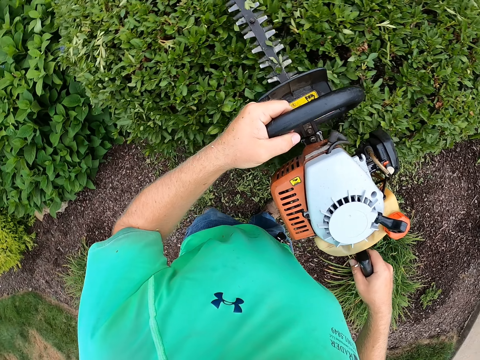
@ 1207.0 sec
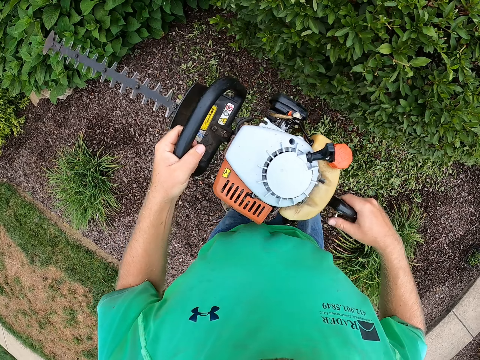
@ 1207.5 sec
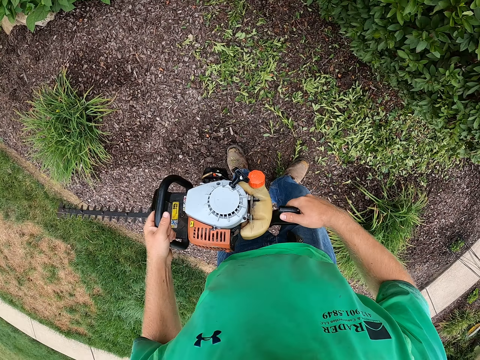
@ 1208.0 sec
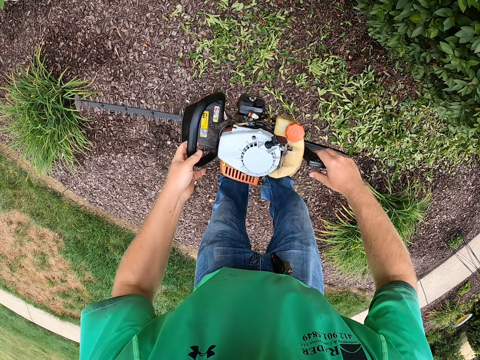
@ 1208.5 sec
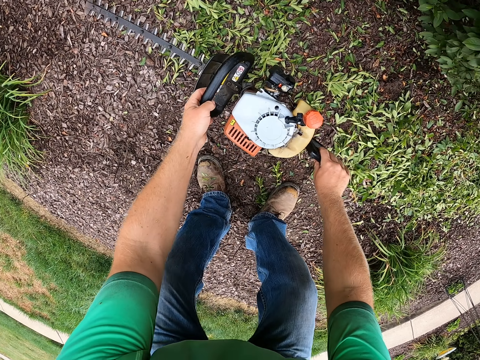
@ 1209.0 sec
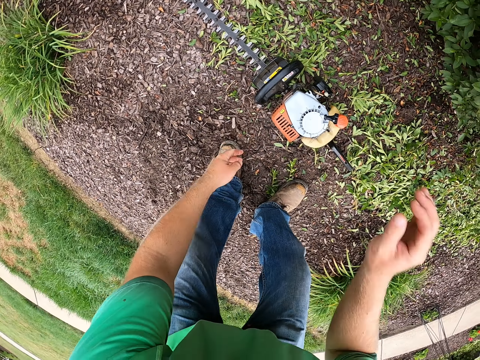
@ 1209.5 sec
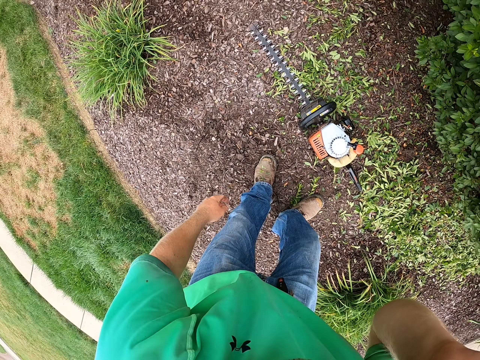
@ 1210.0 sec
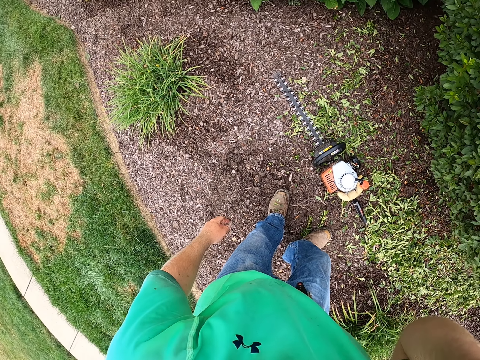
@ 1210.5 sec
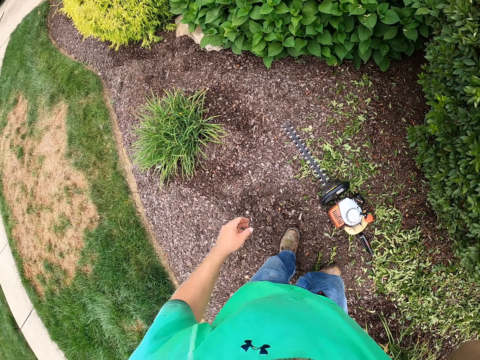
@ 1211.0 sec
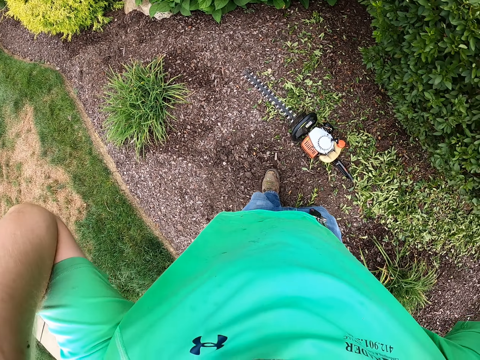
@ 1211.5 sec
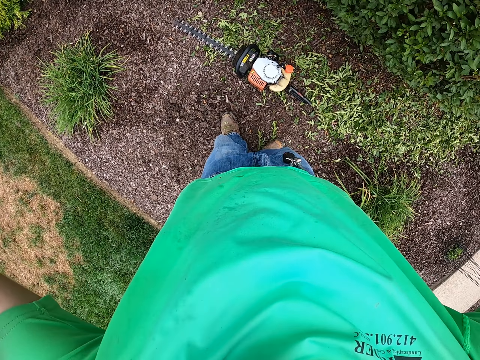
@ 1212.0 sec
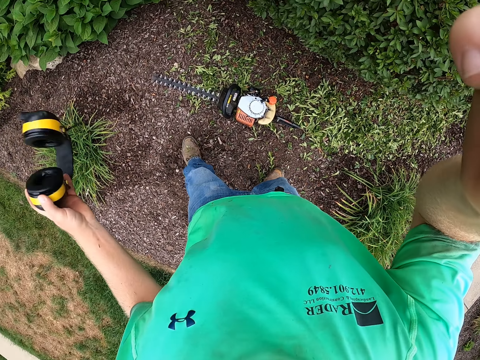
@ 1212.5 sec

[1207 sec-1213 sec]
The camera wearer drops the hedge trimmer in his hands on the ground. He touches his ear with his right hand. He raises the hand. He removes a headset from his ear with his left hand.
